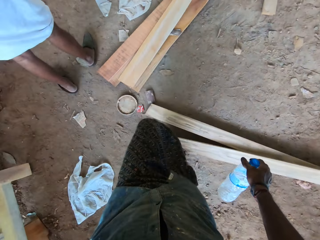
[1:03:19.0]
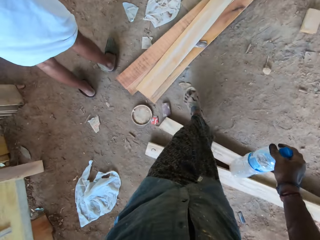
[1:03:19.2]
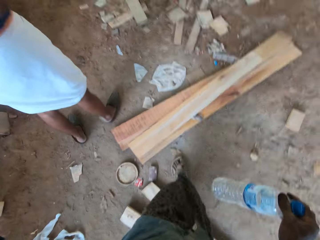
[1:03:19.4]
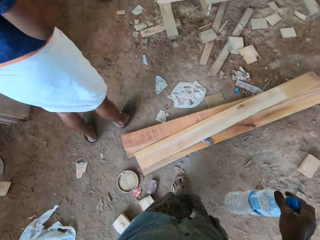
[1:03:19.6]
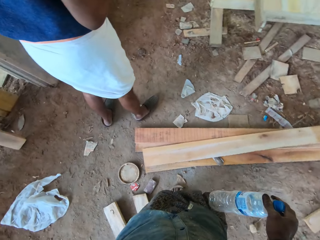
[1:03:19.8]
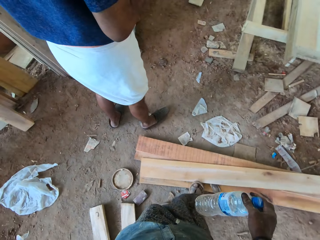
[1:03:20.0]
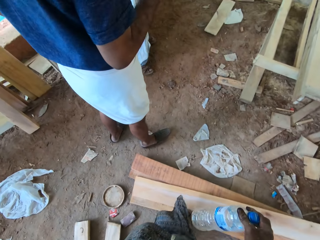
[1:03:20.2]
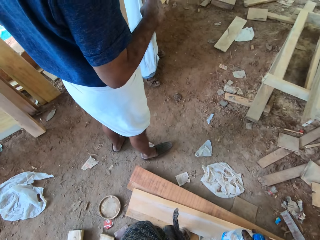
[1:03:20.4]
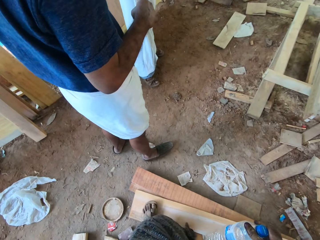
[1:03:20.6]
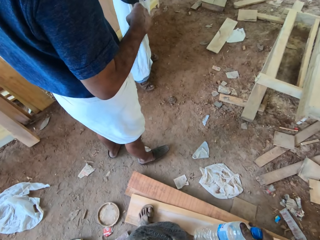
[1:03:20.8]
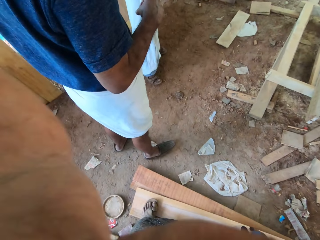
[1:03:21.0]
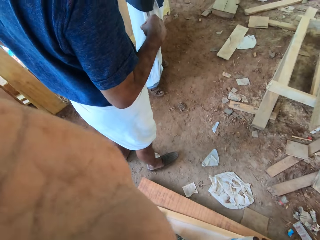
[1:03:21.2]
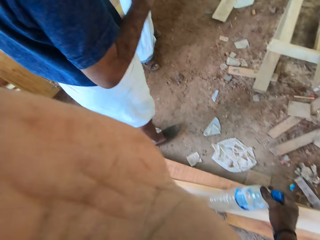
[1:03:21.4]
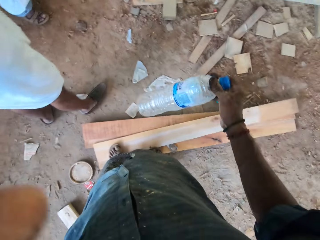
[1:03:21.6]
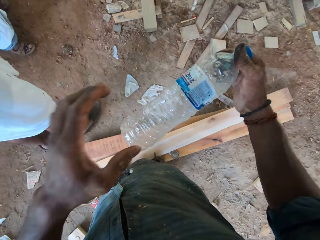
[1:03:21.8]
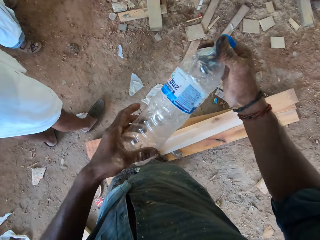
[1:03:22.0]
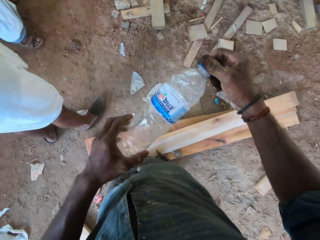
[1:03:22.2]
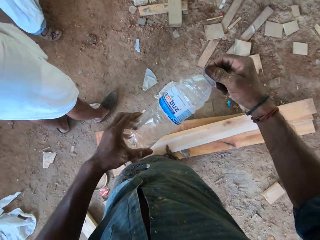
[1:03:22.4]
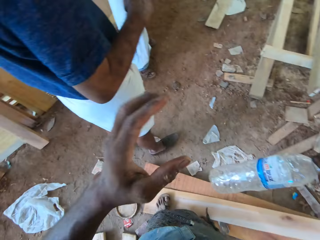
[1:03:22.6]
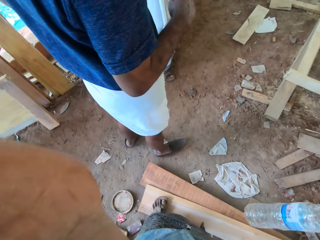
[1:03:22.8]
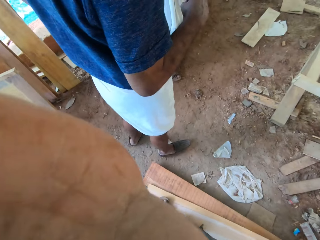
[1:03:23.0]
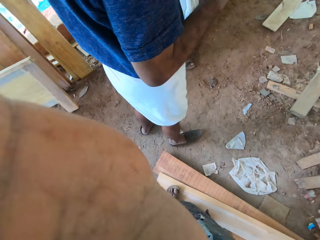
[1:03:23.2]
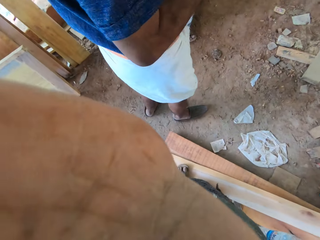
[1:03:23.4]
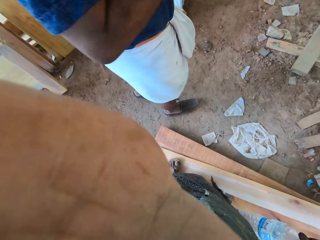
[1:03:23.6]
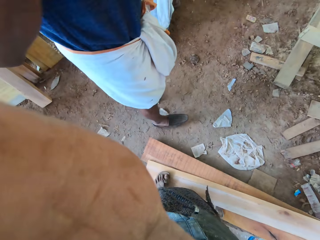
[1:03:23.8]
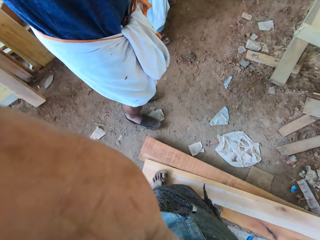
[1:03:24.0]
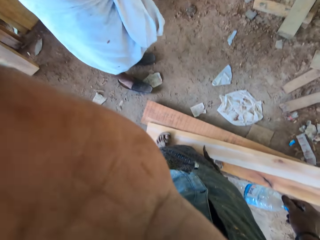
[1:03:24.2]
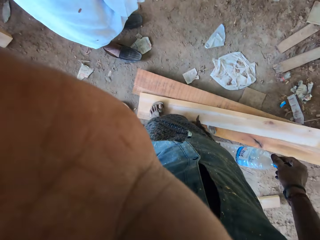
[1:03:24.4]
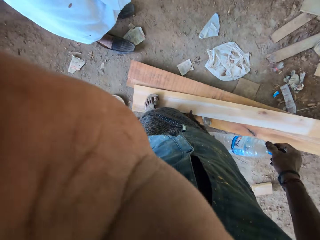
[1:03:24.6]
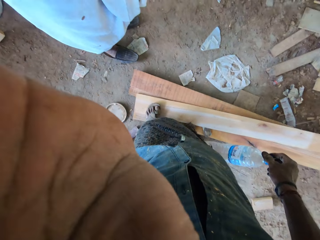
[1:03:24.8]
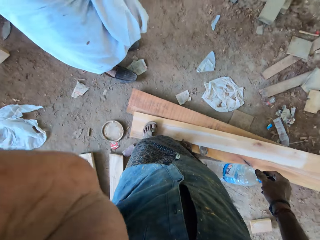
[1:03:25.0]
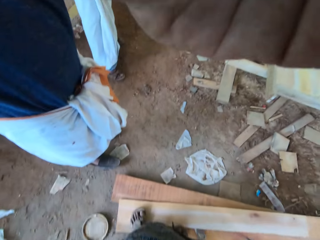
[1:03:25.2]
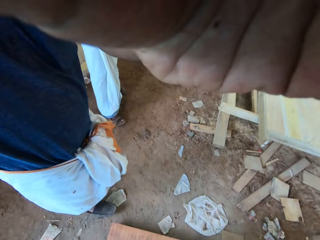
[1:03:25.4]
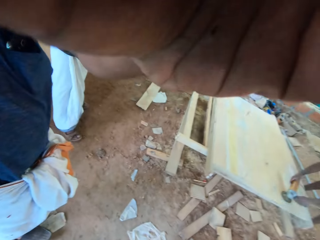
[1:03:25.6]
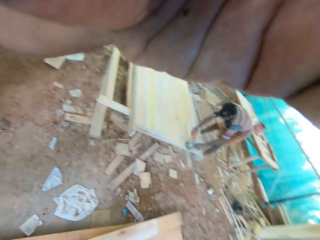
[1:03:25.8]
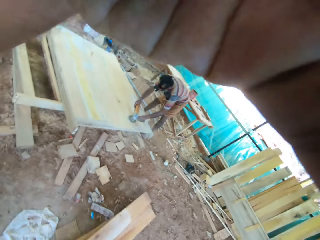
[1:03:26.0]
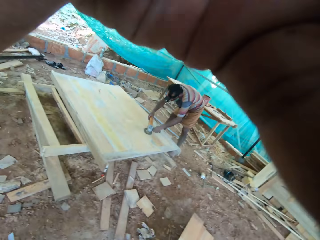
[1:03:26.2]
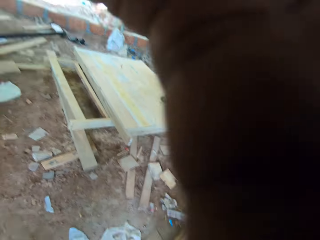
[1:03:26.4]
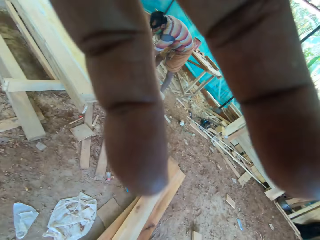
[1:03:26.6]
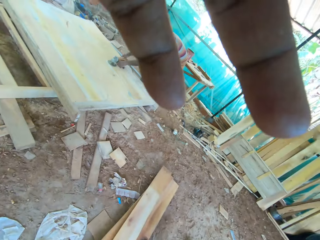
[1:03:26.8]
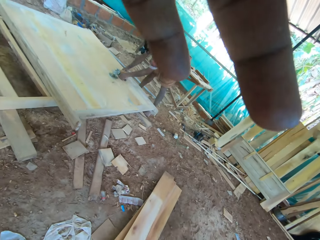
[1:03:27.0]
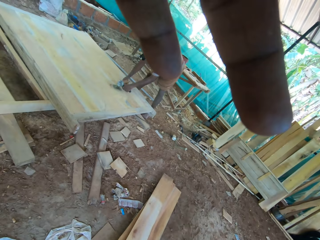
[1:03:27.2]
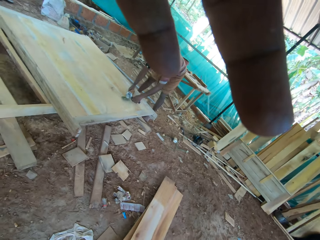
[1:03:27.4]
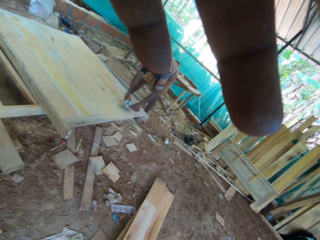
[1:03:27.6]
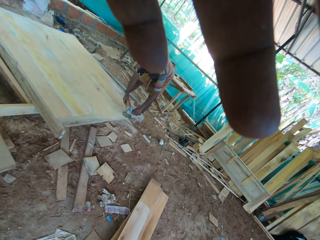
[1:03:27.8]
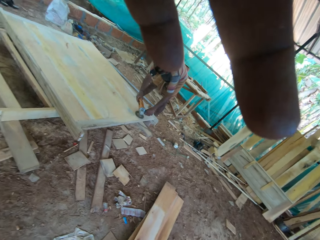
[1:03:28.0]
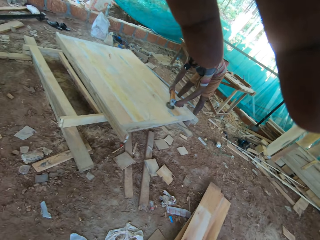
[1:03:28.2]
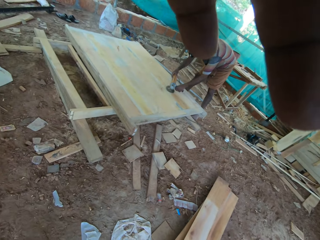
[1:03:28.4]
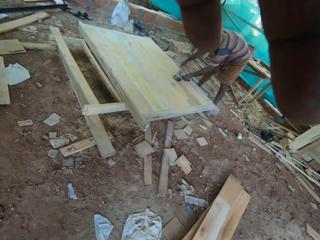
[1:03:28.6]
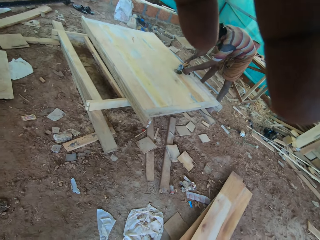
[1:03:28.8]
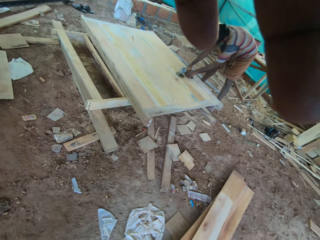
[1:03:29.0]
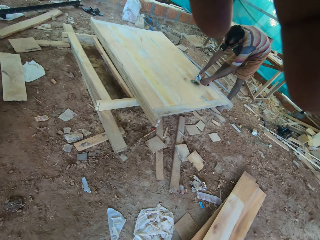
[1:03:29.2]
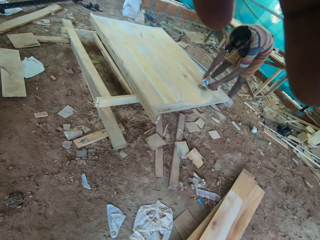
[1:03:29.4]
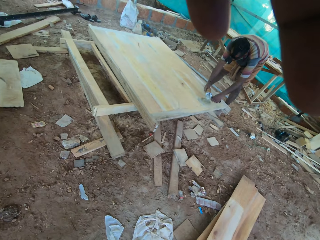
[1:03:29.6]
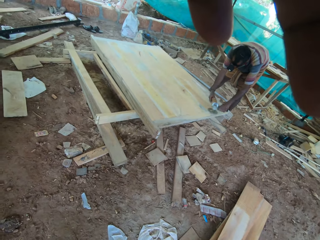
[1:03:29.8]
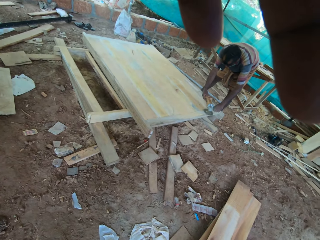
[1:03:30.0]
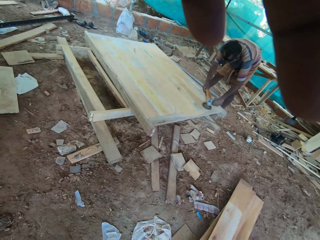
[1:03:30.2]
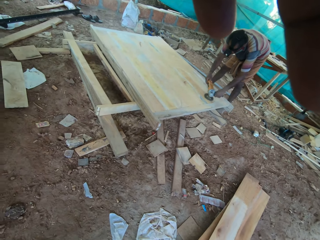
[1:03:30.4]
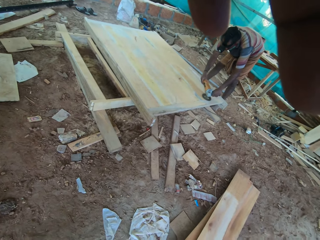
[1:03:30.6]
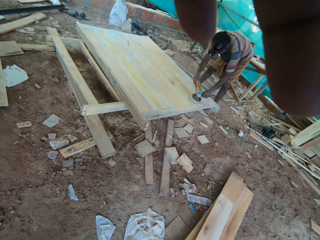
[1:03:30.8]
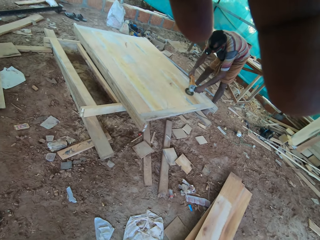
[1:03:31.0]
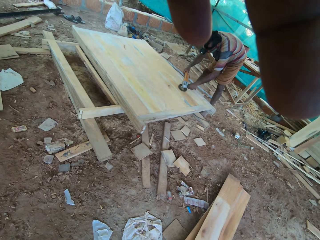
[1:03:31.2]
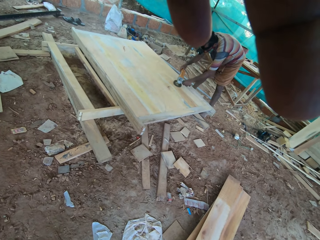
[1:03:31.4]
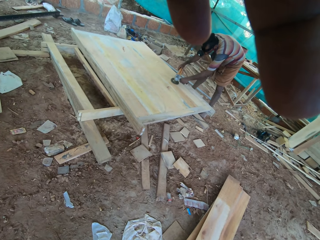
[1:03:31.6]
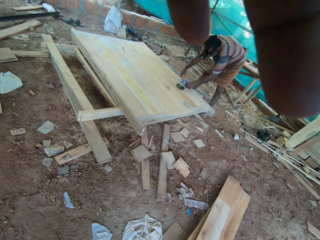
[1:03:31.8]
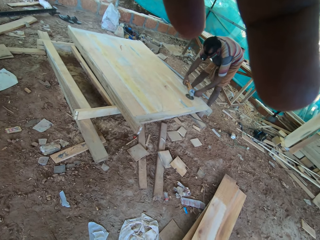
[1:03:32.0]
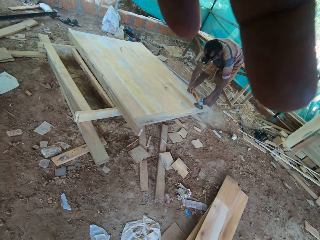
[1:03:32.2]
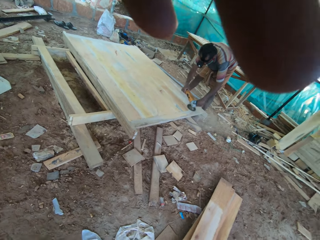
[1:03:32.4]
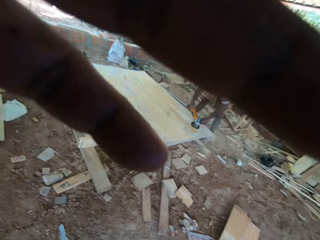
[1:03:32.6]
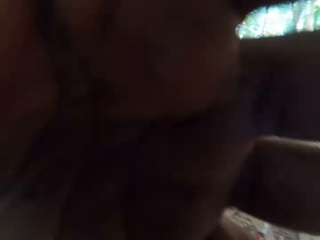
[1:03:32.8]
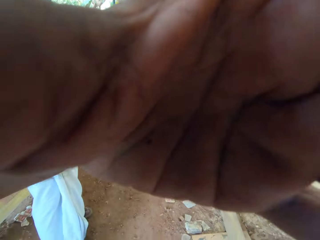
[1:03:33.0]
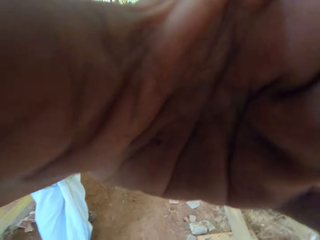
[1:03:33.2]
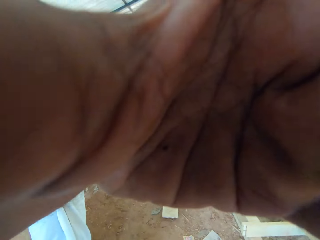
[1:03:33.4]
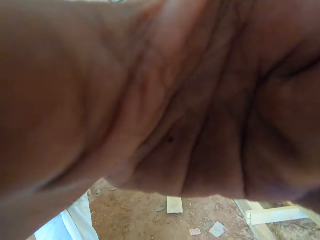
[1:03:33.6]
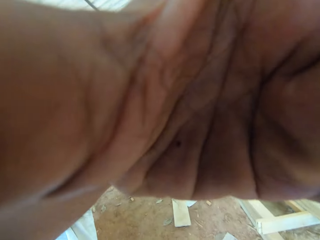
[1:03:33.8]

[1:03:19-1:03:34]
The camera wearer converses with a person and another person. He stands on the floor. He adjusts a camera on his head with his left hand. He tightens the cover of the bottle with his right hand. He holds the bottle with both hands. He adjusts the camera on his head with his left hand. A man adjusts the camera on the camera wearer's head with his left hand. Another man smoothens a piece of wood on the ground with an electric sanding machine in his hands. The camera wearer switches off the camera on his head.
